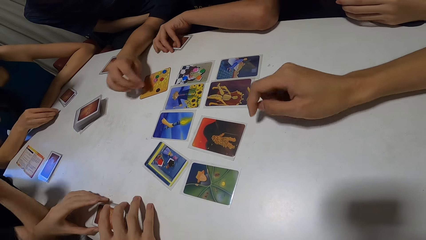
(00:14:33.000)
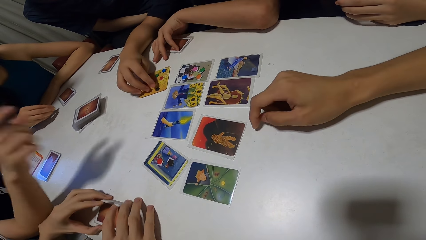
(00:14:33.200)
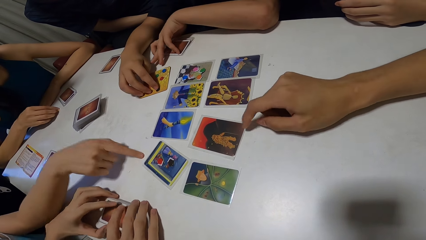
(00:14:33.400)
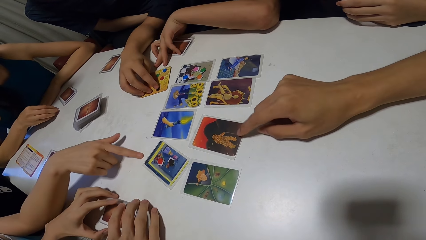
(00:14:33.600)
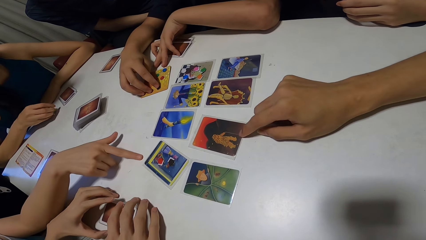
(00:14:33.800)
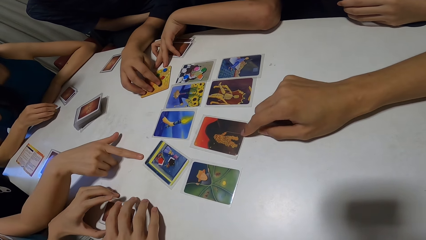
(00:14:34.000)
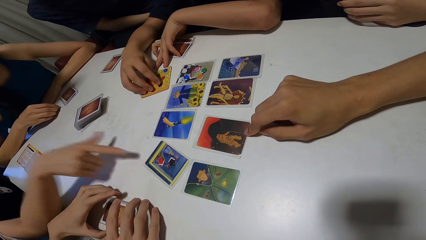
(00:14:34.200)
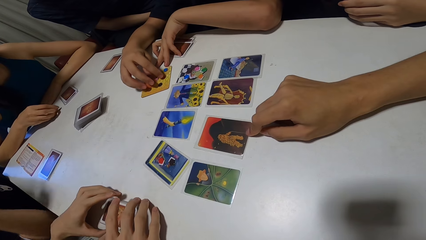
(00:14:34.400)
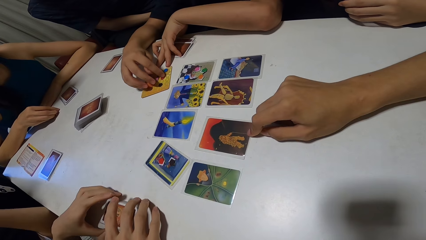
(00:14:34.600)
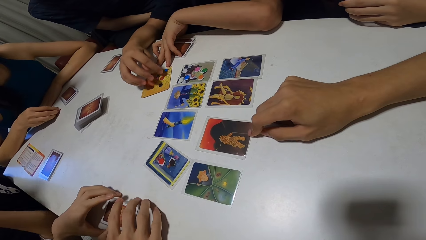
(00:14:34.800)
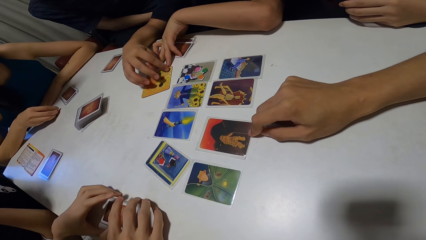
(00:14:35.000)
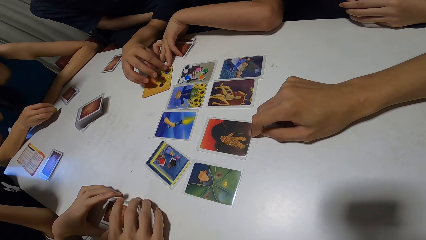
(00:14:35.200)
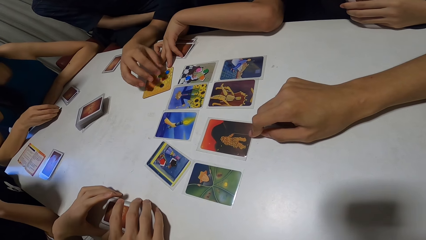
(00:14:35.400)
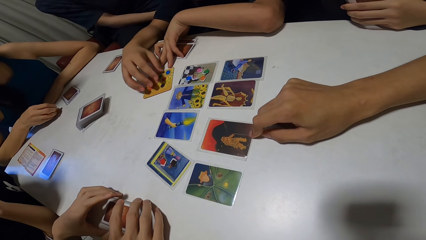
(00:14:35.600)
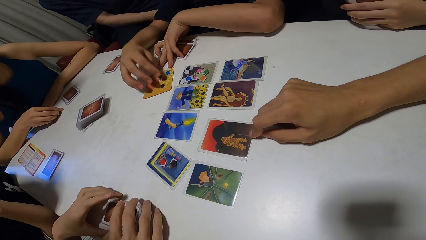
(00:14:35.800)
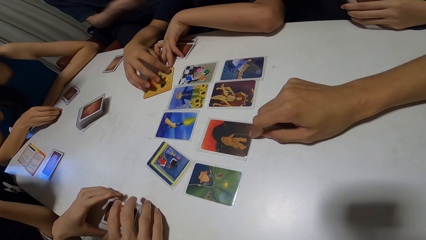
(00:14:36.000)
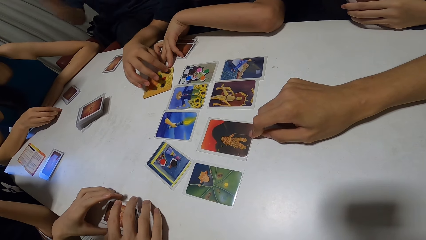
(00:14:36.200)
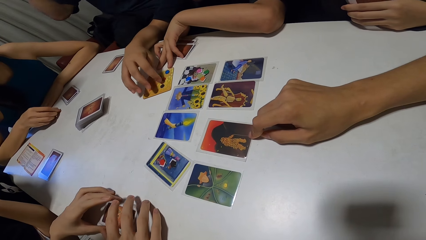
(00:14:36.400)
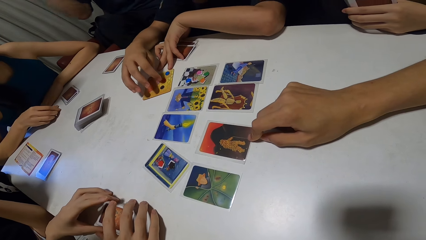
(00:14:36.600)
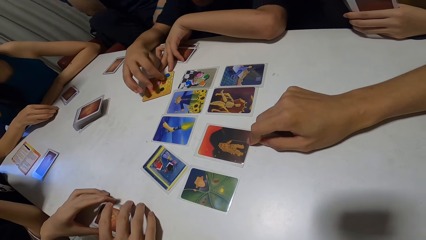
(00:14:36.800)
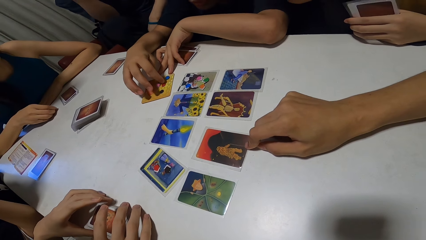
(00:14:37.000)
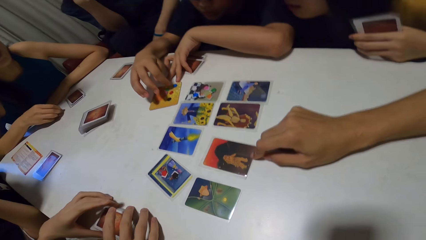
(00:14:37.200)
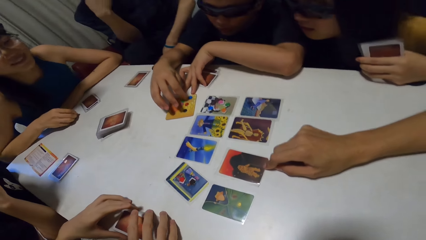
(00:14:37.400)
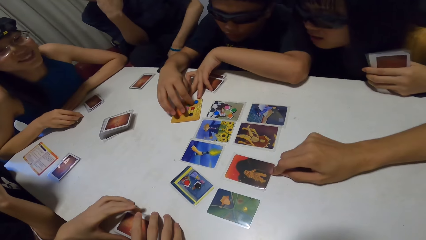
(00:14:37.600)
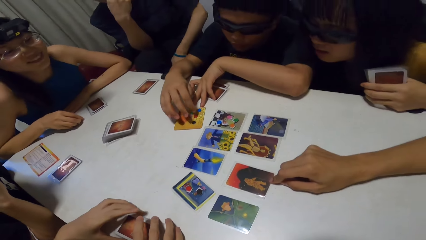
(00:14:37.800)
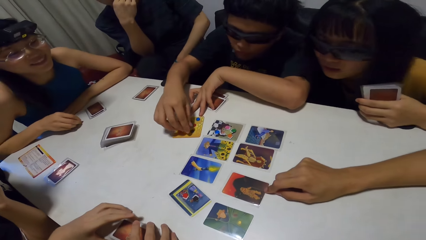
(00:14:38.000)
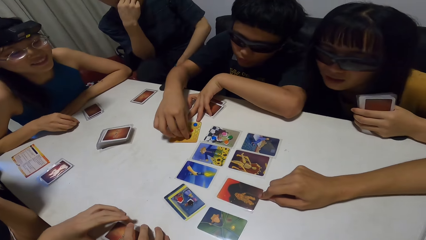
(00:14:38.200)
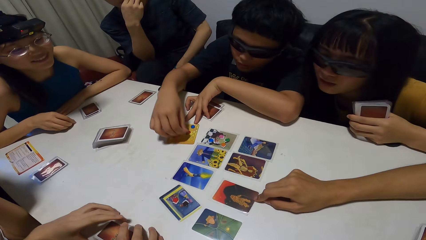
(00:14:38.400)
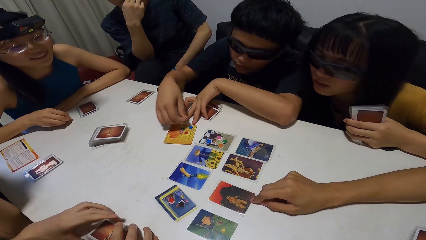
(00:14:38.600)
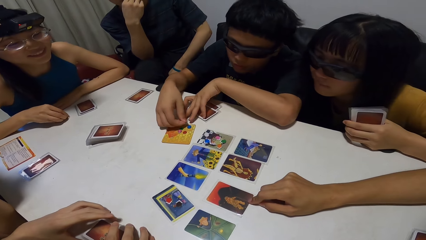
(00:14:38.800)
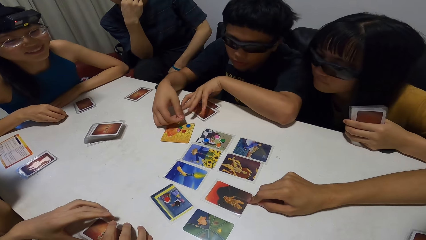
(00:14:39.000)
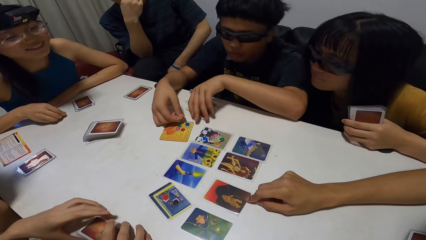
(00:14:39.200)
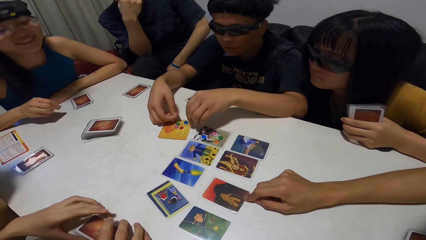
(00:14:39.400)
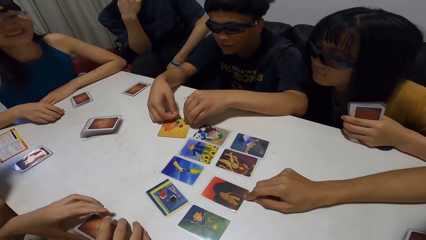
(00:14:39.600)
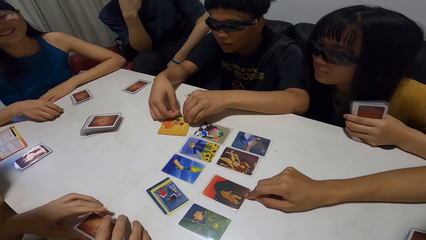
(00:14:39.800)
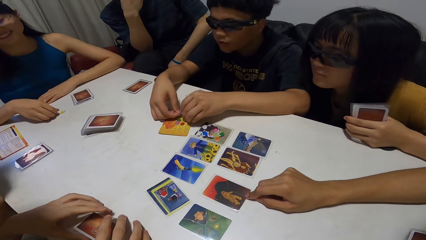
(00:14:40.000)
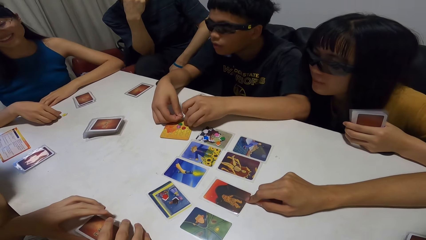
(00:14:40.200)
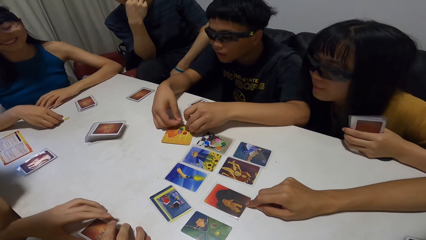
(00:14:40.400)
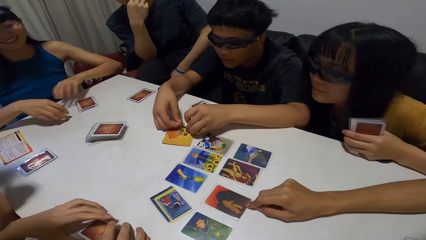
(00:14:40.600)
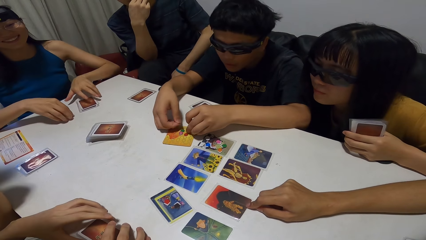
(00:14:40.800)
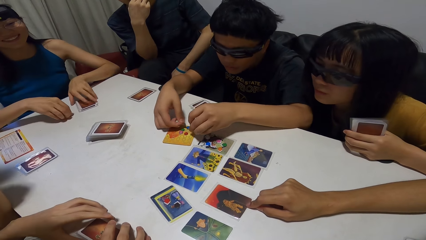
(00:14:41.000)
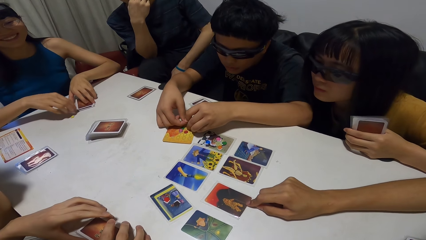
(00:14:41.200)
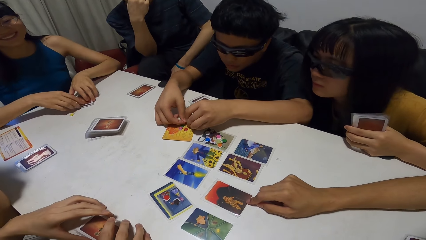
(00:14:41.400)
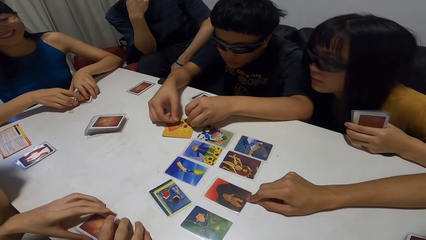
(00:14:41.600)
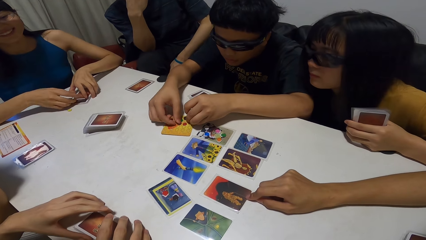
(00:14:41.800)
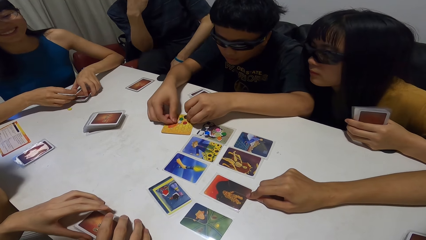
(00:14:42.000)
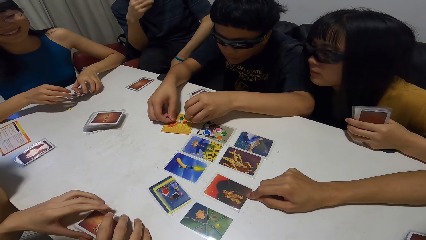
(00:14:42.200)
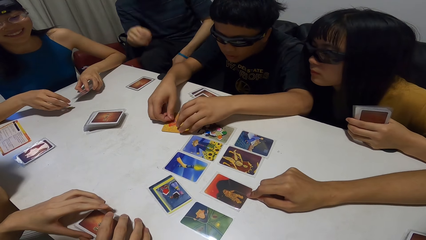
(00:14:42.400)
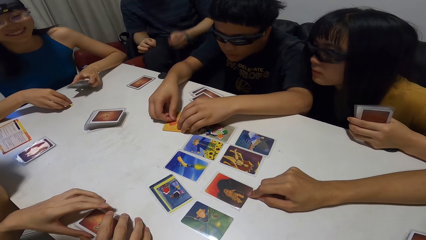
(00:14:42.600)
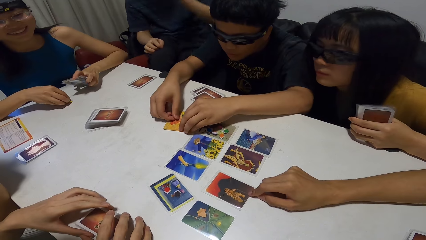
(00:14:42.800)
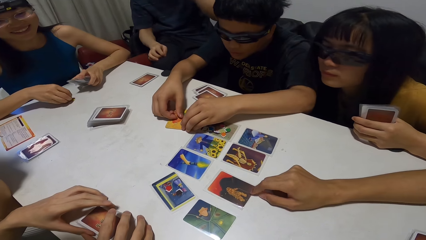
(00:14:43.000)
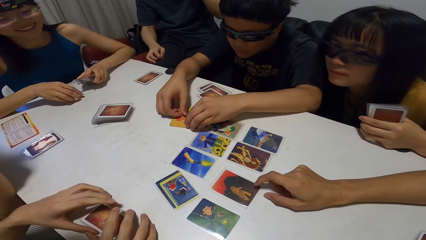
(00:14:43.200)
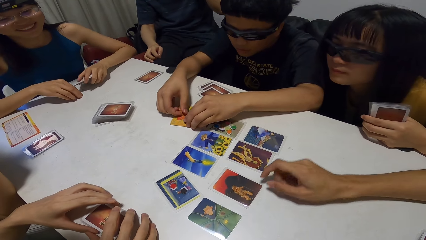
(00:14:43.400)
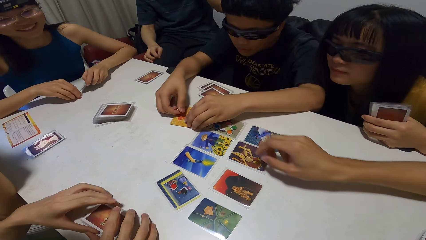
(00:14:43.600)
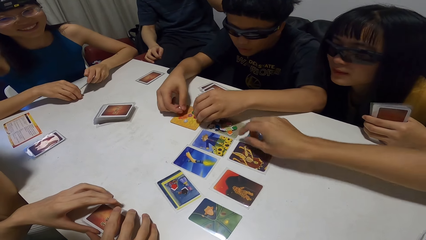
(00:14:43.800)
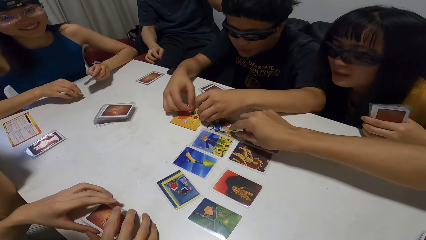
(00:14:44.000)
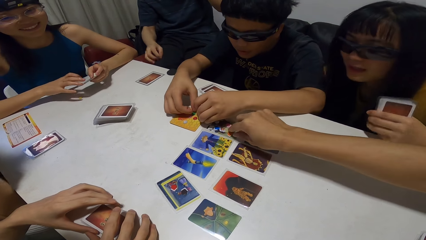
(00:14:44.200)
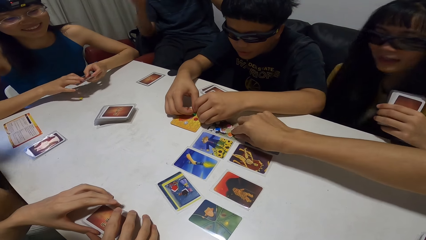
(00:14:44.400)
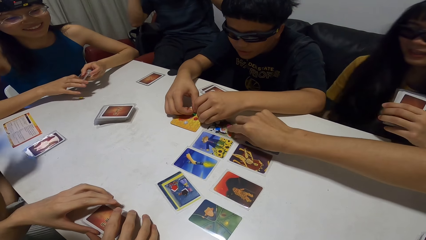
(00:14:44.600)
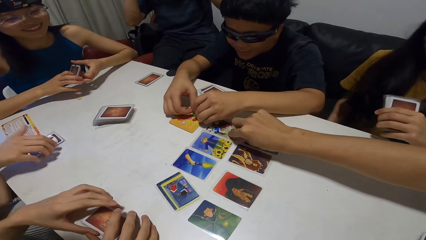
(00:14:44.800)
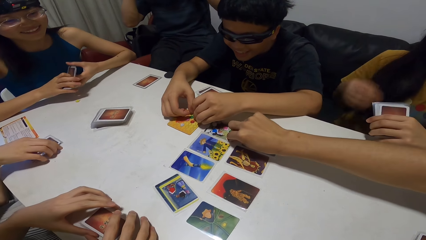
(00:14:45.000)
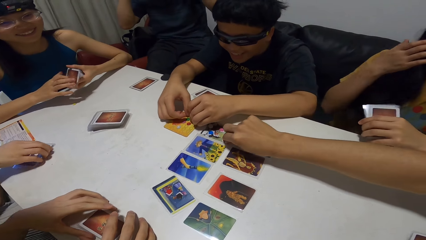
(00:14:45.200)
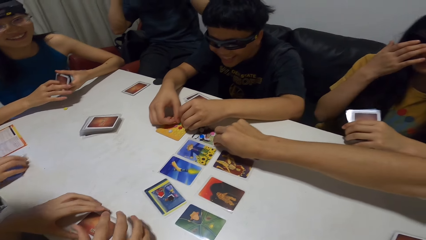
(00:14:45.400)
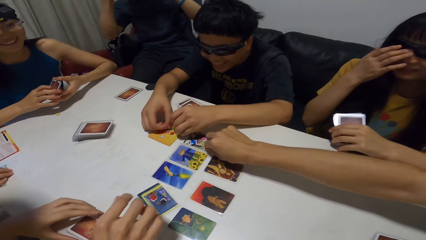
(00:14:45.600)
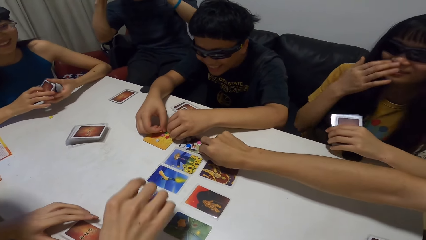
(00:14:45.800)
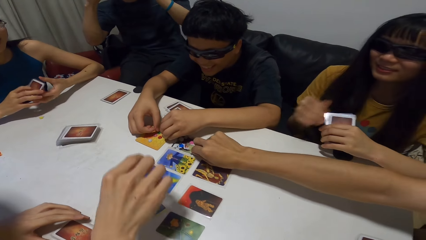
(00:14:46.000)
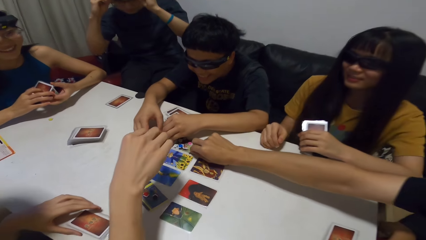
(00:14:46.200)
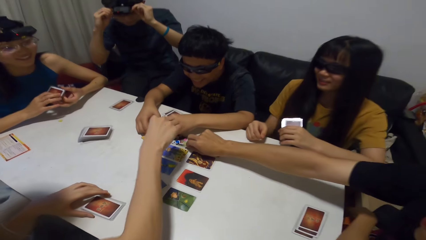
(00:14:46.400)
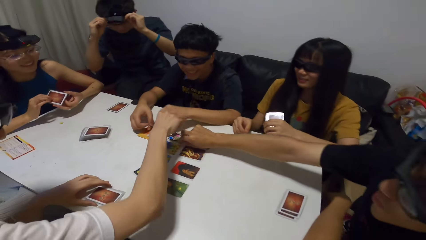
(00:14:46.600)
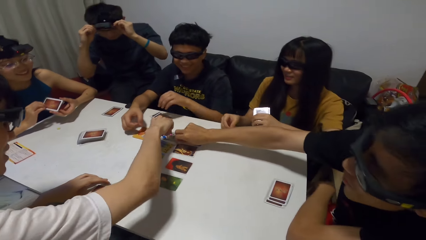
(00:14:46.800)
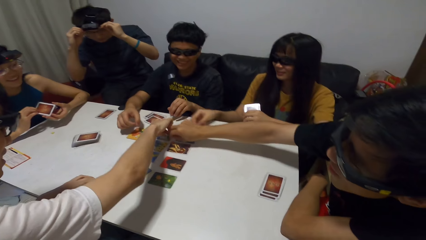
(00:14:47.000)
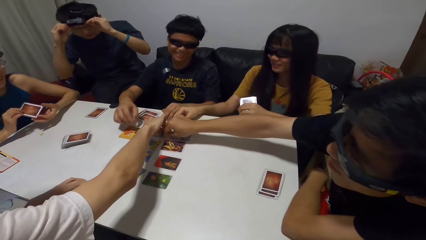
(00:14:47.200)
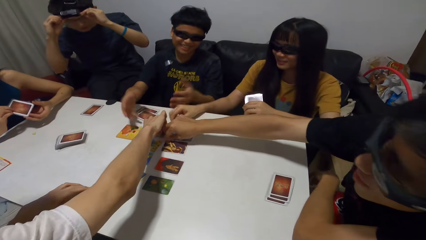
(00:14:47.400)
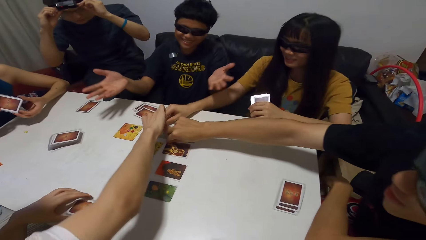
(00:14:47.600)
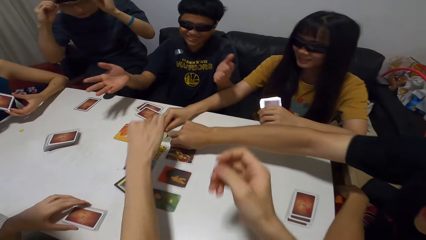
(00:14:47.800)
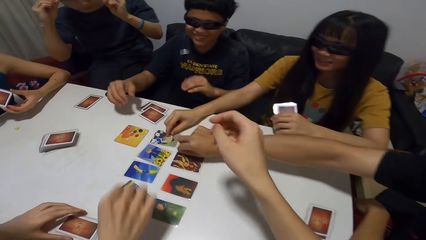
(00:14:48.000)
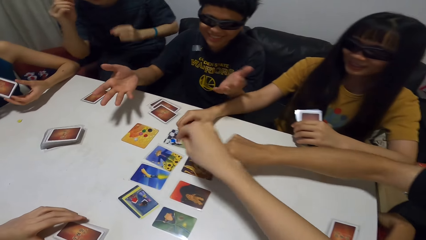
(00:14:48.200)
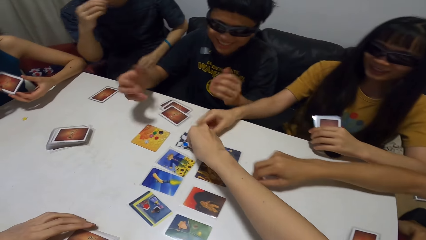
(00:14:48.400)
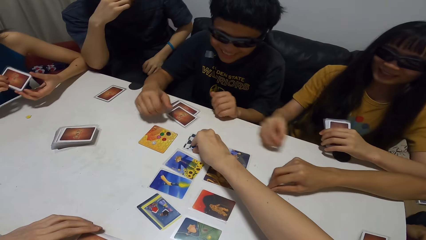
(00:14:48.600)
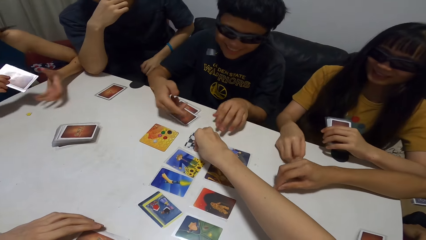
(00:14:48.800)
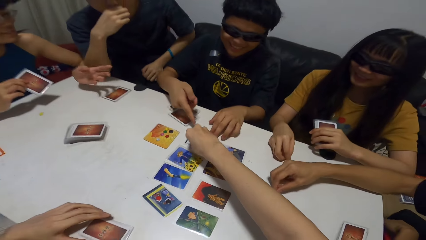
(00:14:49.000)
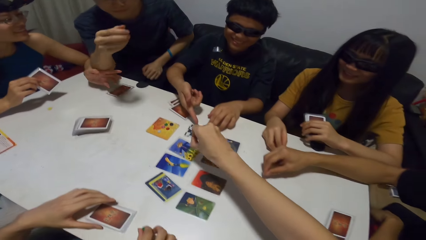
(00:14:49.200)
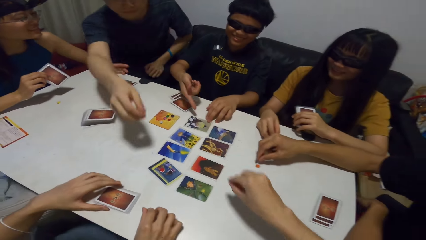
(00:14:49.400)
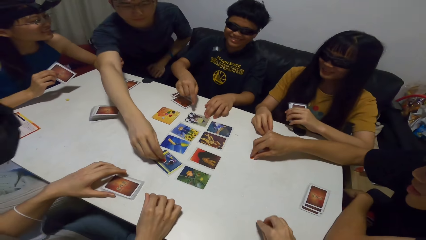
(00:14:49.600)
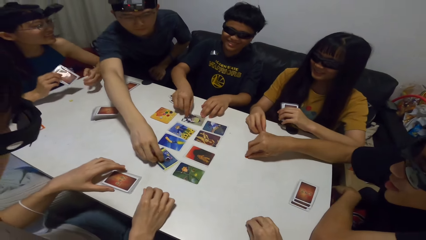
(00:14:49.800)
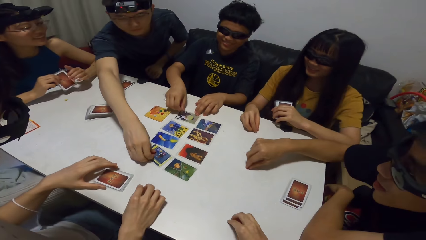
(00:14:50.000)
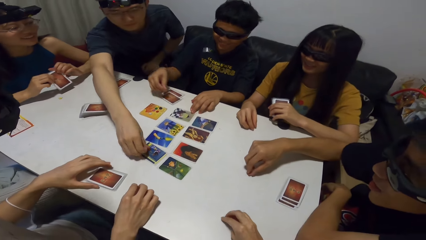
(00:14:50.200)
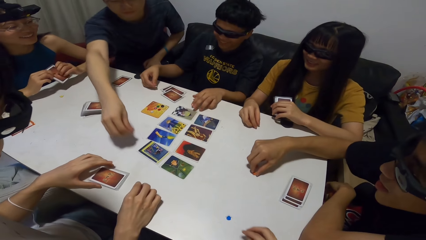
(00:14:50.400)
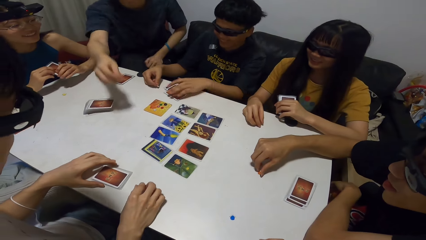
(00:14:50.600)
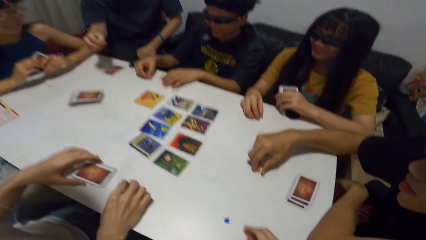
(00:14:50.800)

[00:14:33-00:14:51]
A man moves some buttons on a card on the table with his right hand. A second man moves the card on the table with his right hand. A woman drops the button in her right hand on the table. The woman picks up some cards from the table with both hands. The woman touches the button on the table with her right hand. The second man picks up the button from the card on the table with his right hand. The woman holds the card with both hands. A third man picks up the button from the card on the table with his right hand. The second man drops the button on the table with his right hand. The camera wearer picks up the button from the card on the table with his right hand. The second man moves the button on the table with his right hand. The camera wearer drops the button on the table with his right hand. Another man picks up the button from the card on the table with his right hand.
